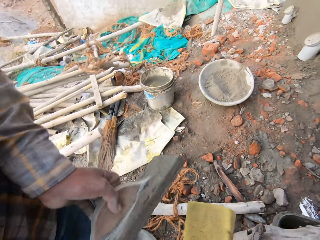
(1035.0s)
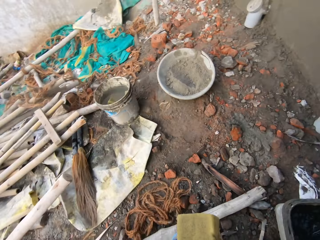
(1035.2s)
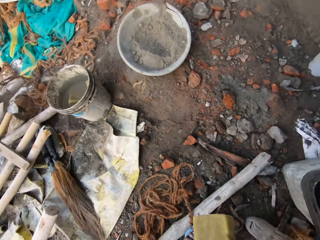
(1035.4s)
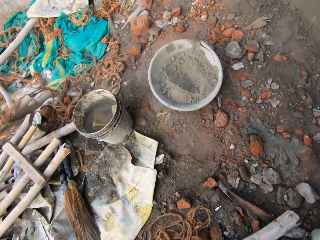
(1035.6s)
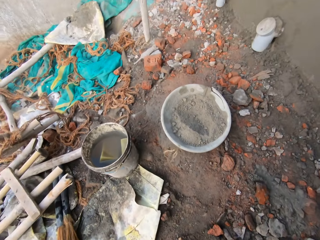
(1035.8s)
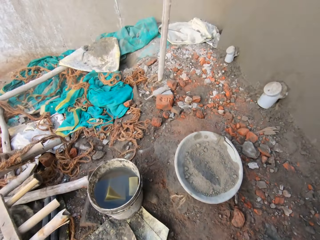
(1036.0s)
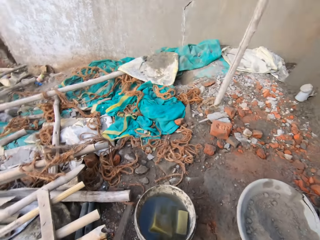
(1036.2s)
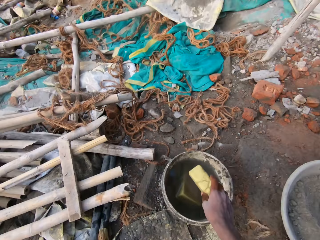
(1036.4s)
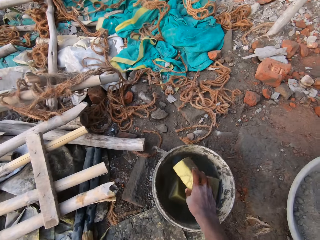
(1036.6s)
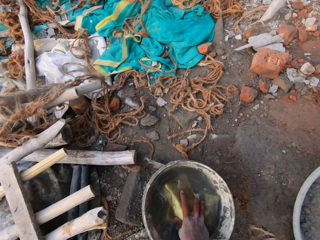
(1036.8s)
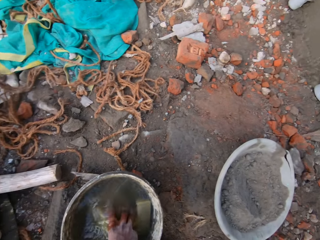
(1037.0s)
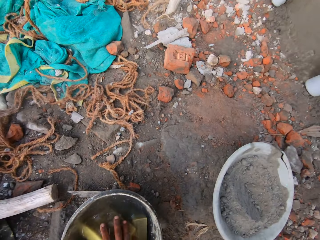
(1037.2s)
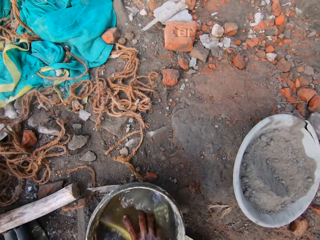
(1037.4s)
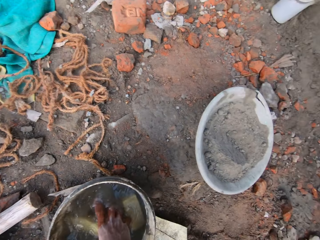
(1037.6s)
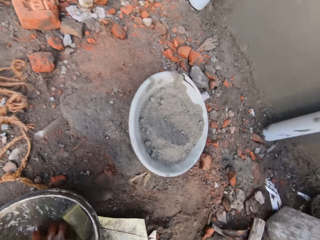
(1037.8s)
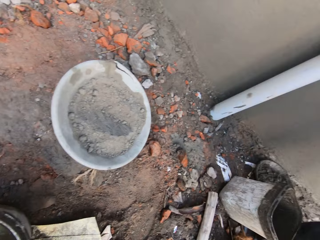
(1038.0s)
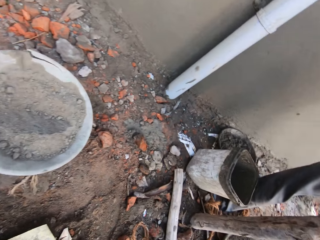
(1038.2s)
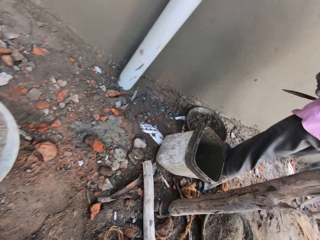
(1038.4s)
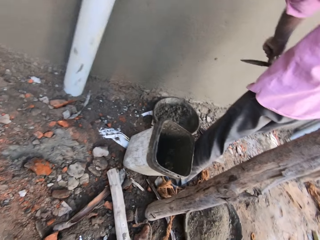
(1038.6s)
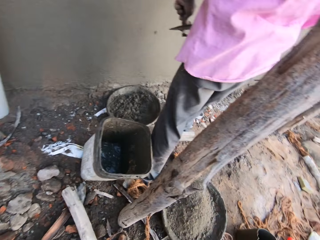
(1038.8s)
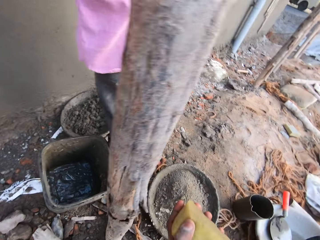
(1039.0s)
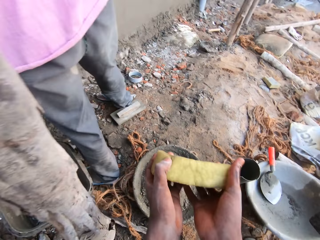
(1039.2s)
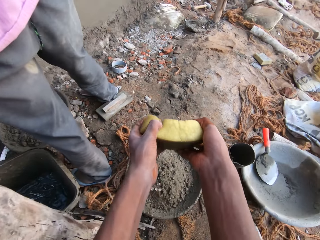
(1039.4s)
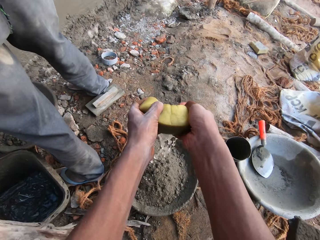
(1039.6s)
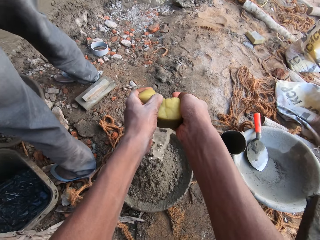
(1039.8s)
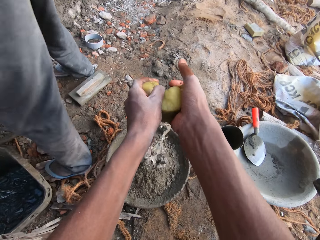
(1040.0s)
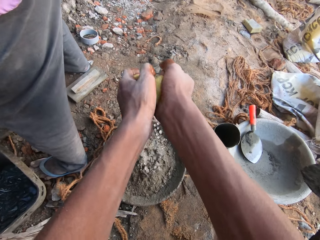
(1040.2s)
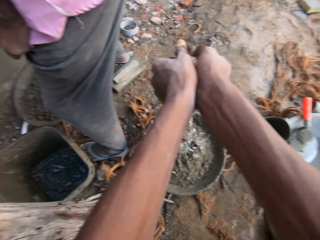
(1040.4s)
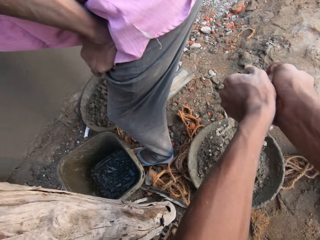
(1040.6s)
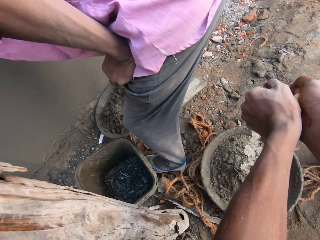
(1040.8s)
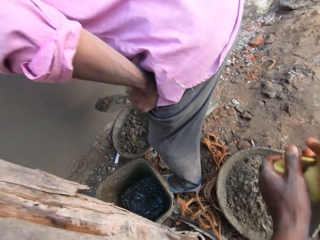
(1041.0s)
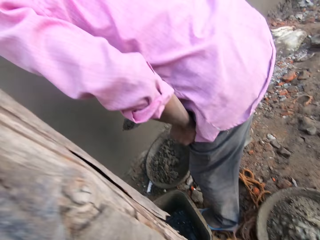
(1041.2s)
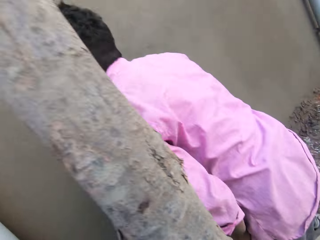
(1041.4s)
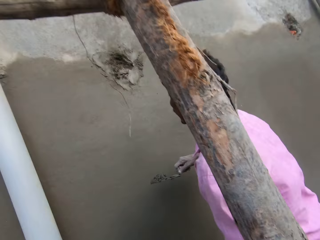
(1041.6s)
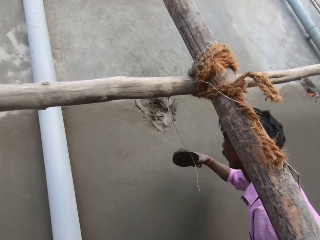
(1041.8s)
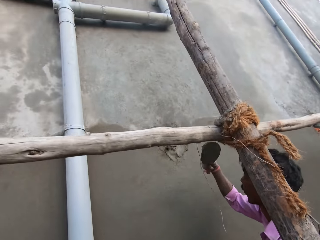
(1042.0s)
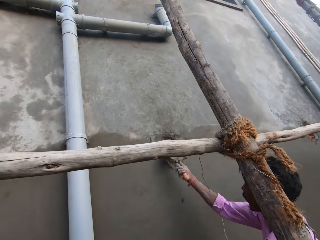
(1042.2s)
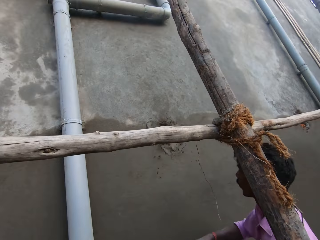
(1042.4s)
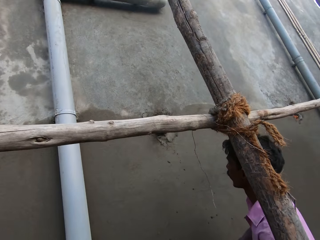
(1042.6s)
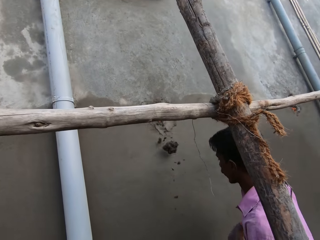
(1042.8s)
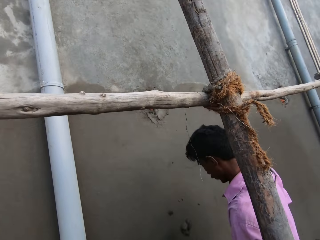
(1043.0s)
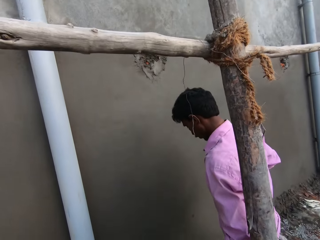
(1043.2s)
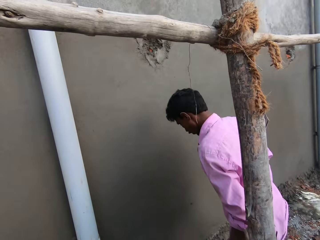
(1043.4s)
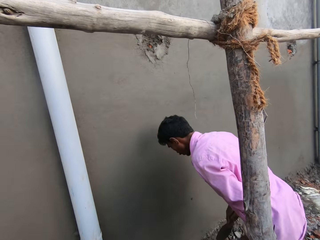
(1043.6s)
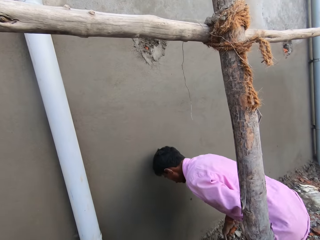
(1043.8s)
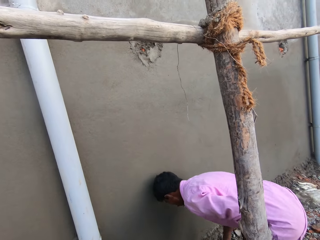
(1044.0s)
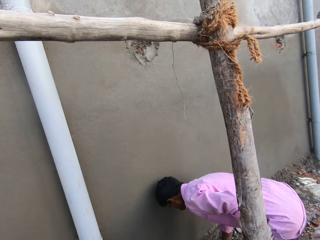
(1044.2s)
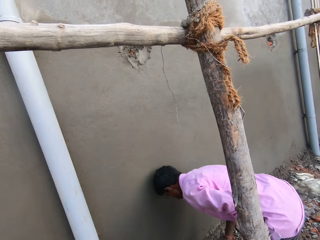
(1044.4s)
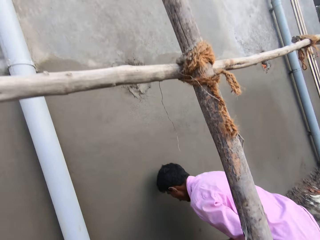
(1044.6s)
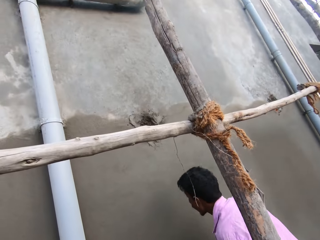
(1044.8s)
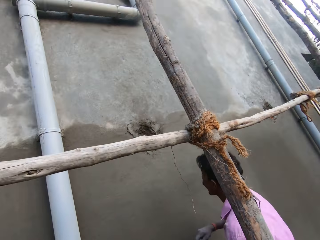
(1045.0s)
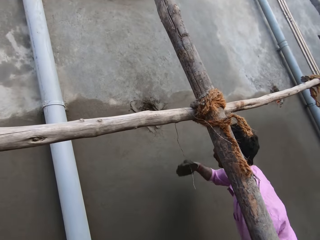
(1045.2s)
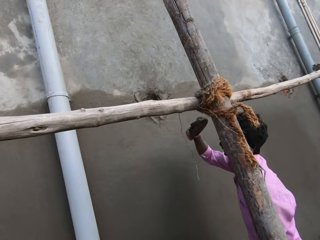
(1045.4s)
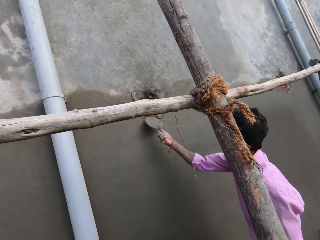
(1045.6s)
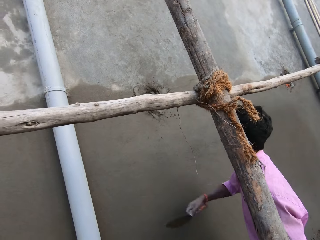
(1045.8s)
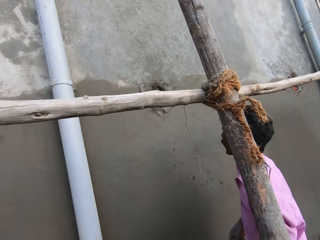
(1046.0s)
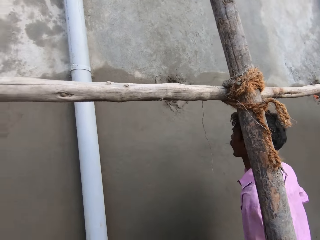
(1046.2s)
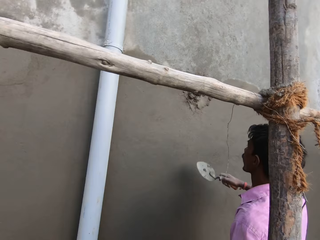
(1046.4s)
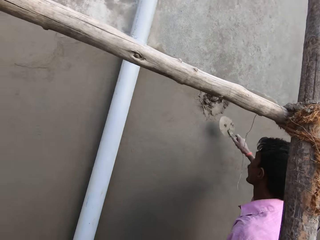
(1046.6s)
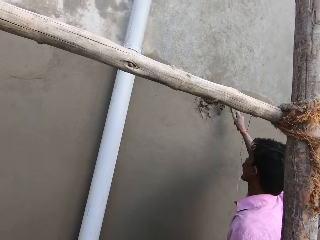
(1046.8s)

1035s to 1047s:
The camera wearer walks to the bucket of water on the ground from the headpan on the ground. He dips the sponge into the bucket of water on the ground with his right hand. He smears the water on the cement. He walks to the headpan on the ground from the bucket of water on the ground. He squeezes water from the sponge into the headpan on the ground with both hands. Another man scoops mortar from the headpan on the ground with the bricklayer's trowel in his right hand. He throws the mortar from the bricklayer's trowel into the hole in the wall with his right hand. He scoops mortar from the headpan on the ground with the bricklayer's trowel in his right hand. He throws the mortar from the bricklayer's trowel into the hole in the wall with his right hand.

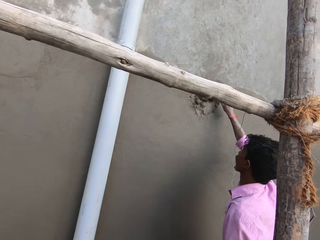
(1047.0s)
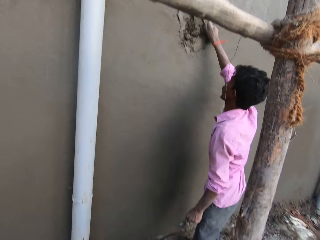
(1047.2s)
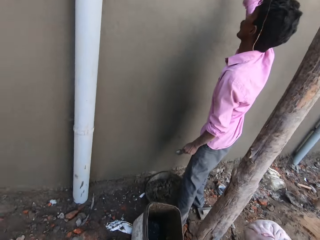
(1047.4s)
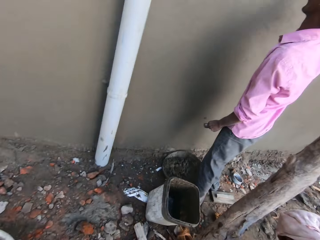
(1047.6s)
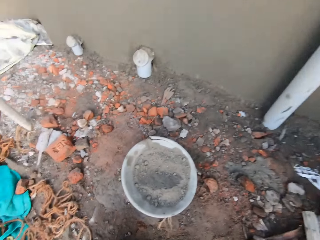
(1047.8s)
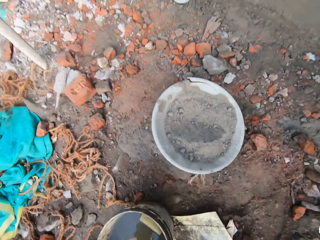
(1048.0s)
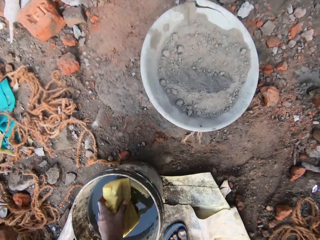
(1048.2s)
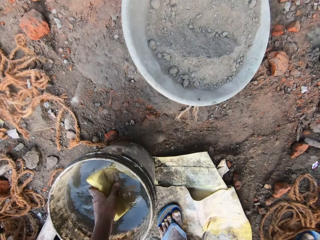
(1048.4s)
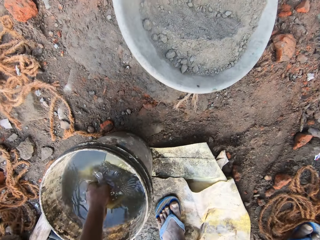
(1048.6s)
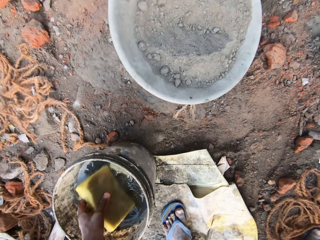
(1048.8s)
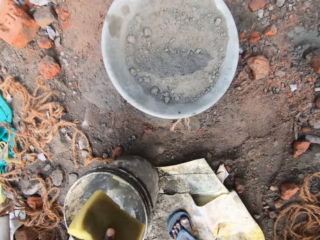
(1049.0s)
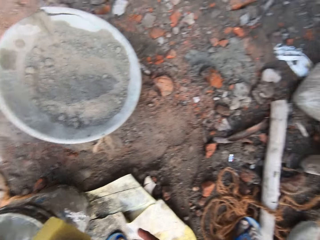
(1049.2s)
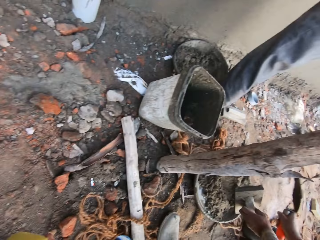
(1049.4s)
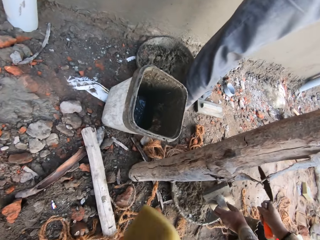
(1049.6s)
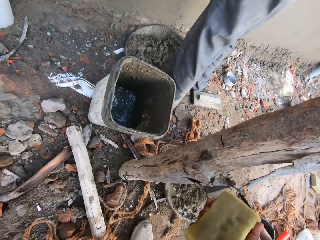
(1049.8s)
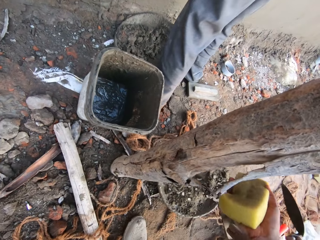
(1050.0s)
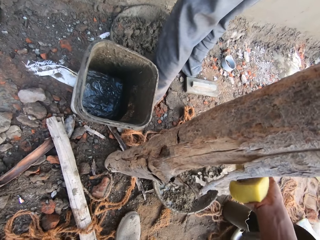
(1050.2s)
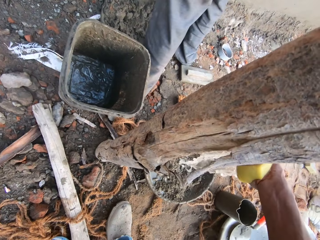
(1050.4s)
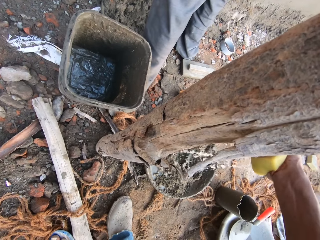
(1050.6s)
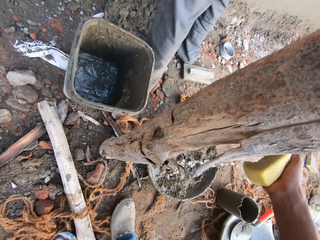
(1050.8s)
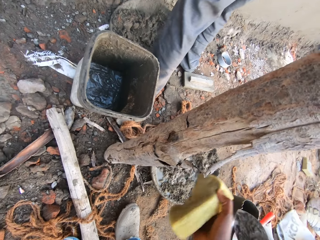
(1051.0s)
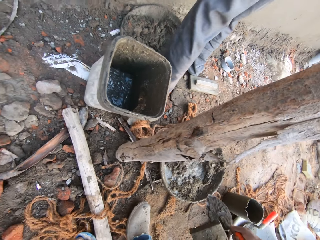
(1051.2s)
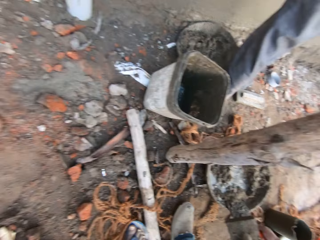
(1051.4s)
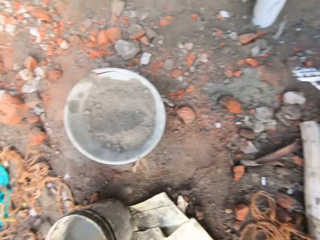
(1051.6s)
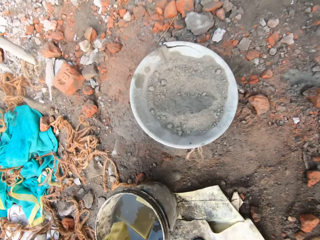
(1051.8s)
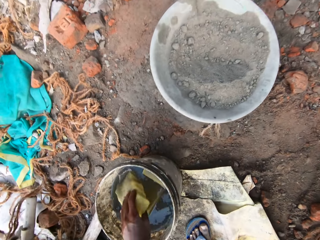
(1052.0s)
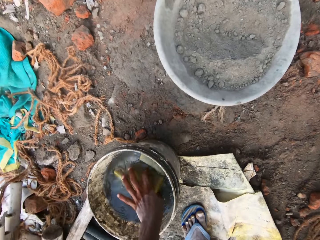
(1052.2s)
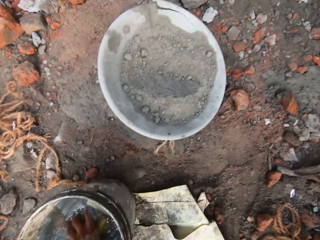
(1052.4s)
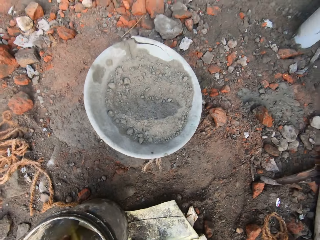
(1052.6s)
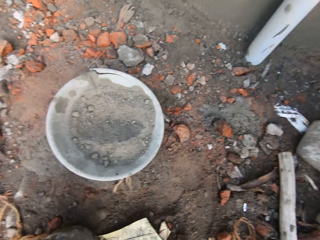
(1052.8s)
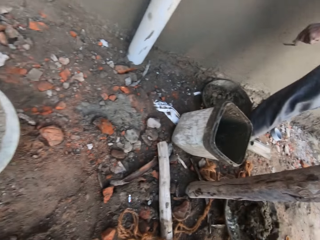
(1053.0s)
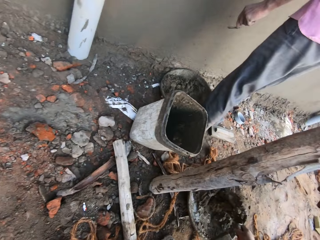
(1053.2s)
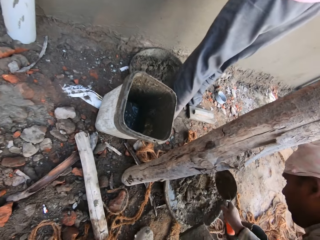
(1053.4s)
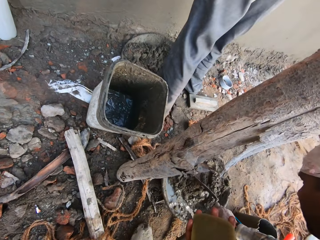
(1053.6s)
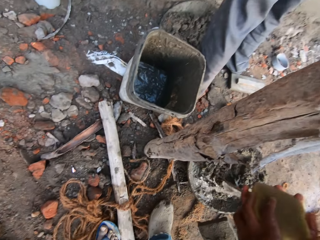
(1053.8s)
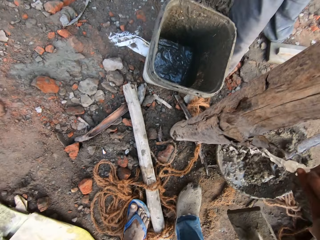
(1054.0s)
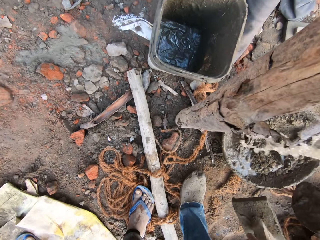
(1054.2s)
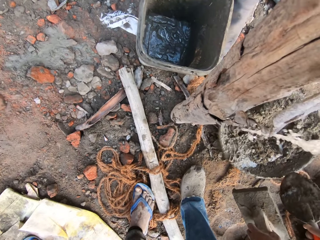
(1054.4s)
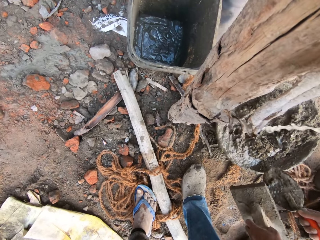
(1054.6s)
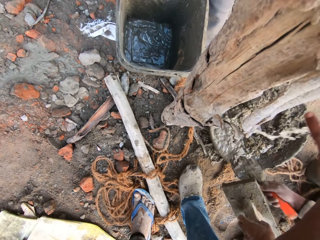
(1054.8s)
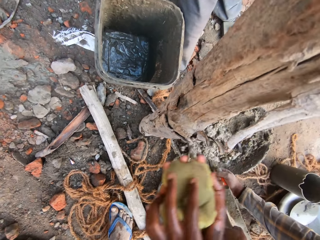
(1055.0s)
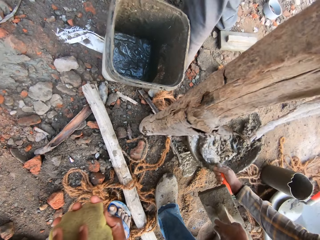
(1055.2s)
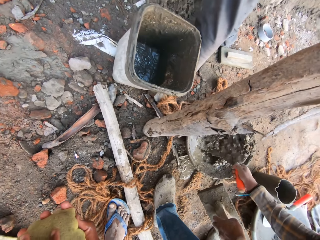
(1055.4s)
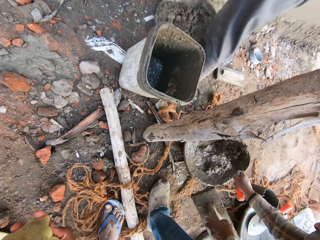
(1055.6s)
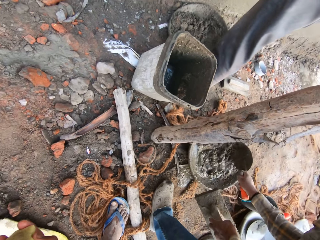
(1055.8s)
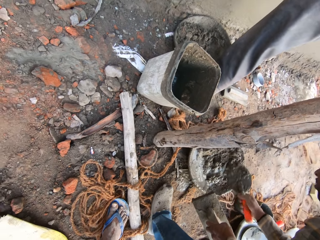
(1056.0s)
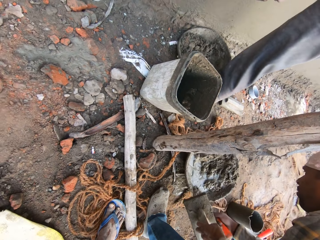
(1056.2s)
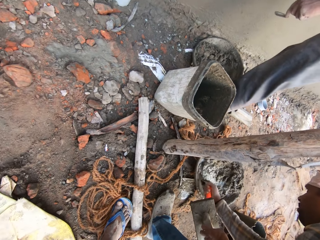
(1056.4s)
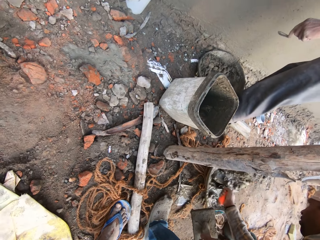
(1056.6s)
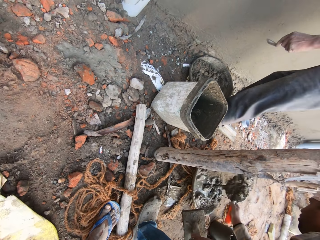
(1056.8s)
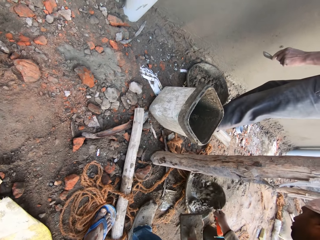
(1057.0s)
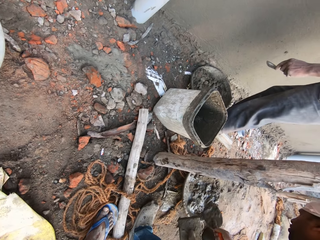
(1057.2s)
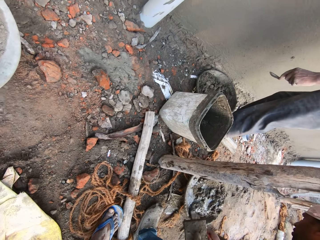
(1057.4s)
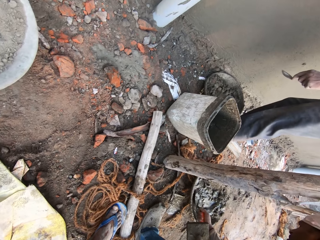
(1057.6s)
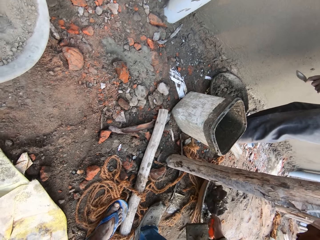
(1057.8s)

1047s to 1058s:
The man plasters the hole in the wall with the bricklayer's trowel in his right hand. The camera wearer dips the sponge into the bucket on the ground with his left hand. He passes the sponge from his left hand to his right hand. The other man hits the bricklayer's trowel on the headpan on the ground with his right hand. The camera wearer squeezes water from the sponge into the headpan on the ground with his right hand. The other man converses with the camera wearer. The camera wearer dips the sponge into the bucket on the ground with his left hand. The other man mixes the mortar in the headpan with the bricklayer's trowel in his right hand. The camera wearer squeezes water from the sponge into the headpan on the ground with both hands.
